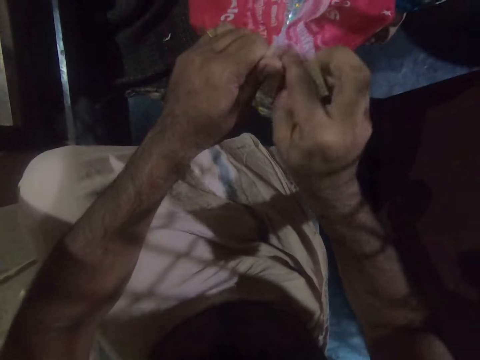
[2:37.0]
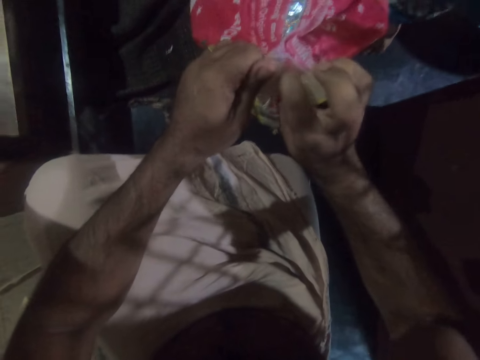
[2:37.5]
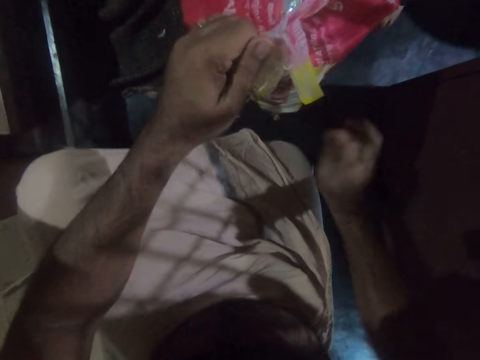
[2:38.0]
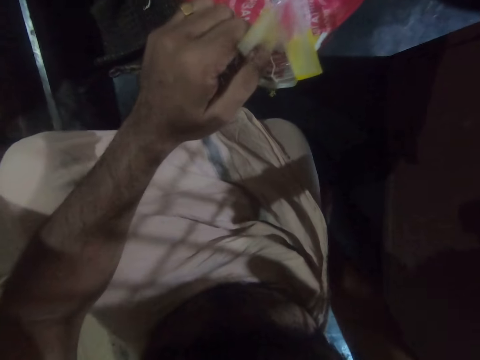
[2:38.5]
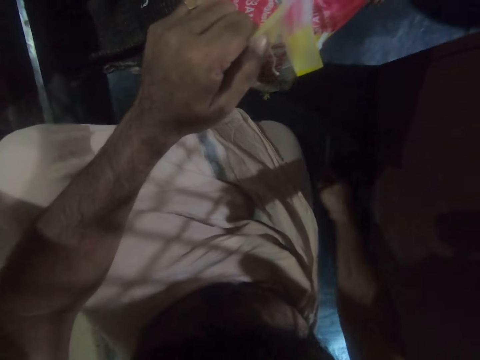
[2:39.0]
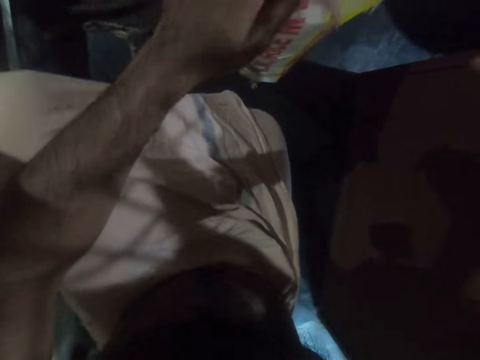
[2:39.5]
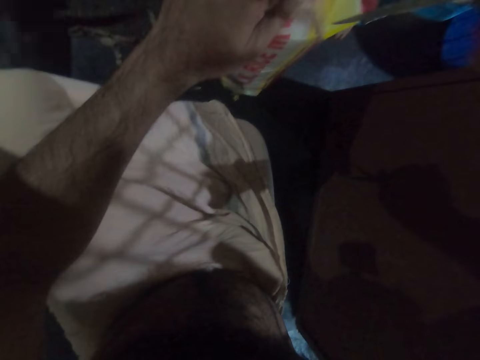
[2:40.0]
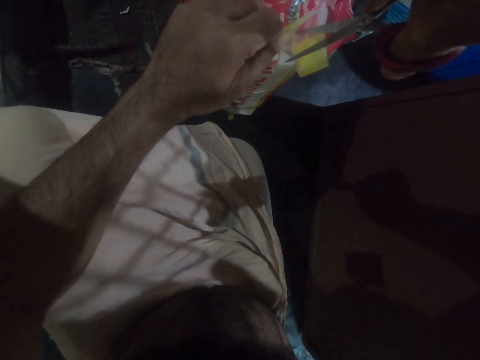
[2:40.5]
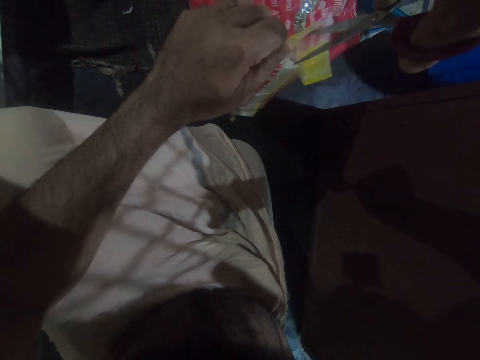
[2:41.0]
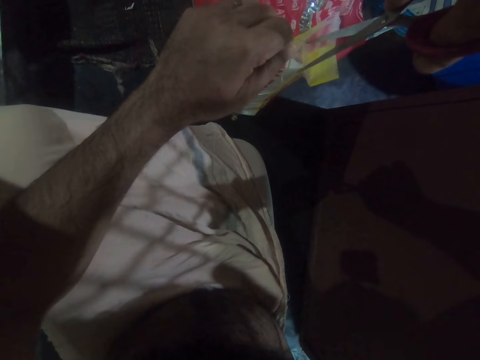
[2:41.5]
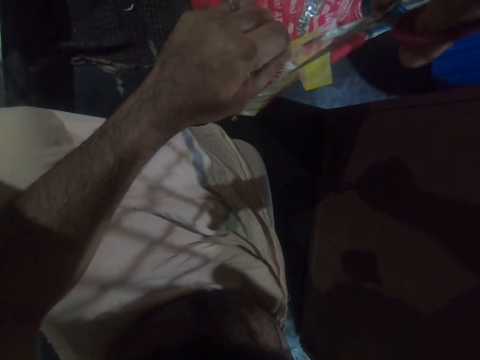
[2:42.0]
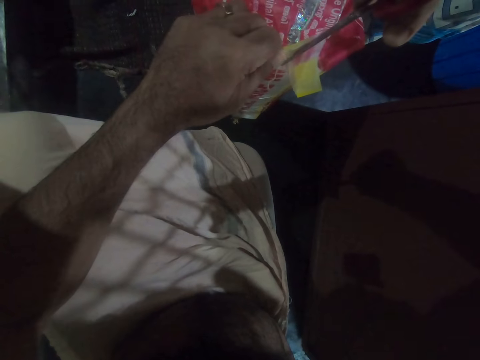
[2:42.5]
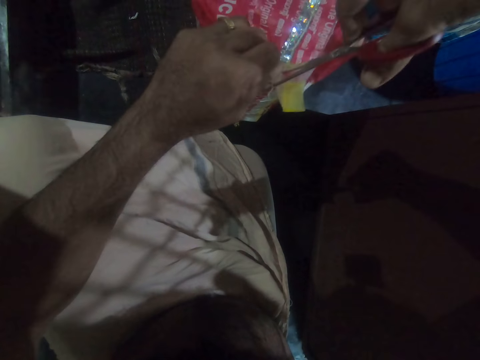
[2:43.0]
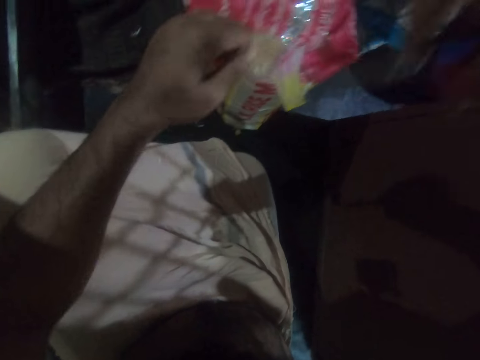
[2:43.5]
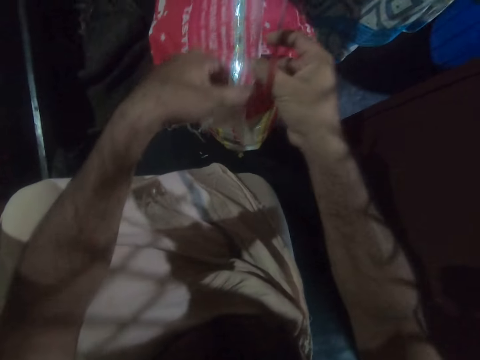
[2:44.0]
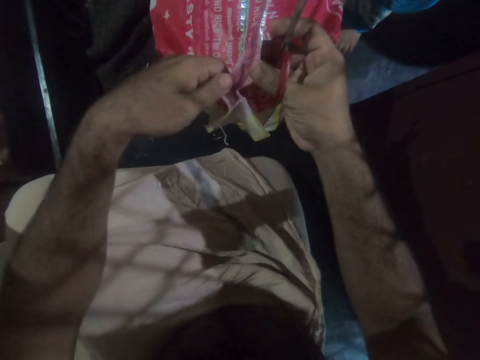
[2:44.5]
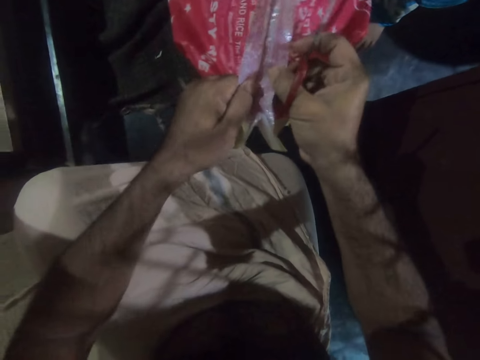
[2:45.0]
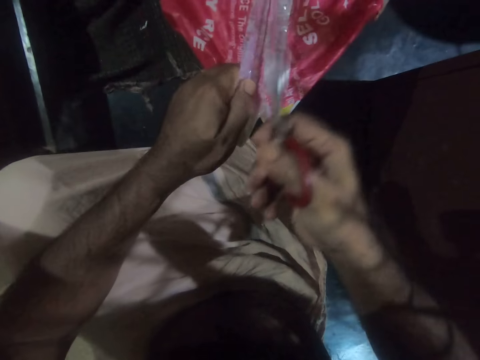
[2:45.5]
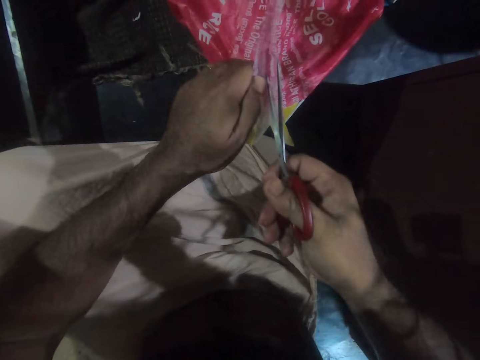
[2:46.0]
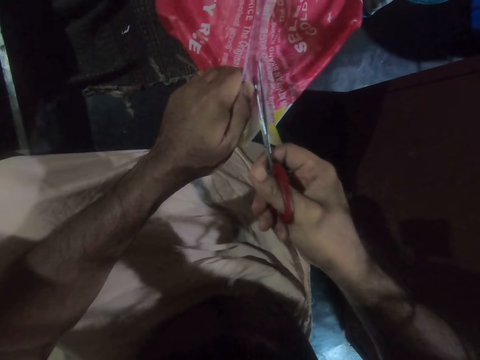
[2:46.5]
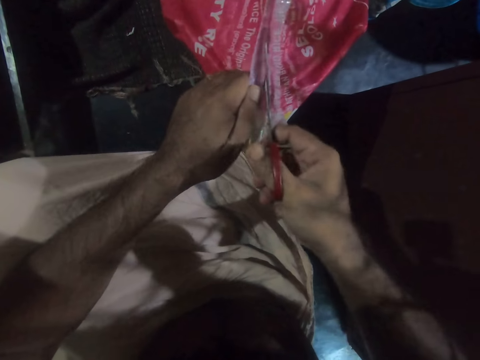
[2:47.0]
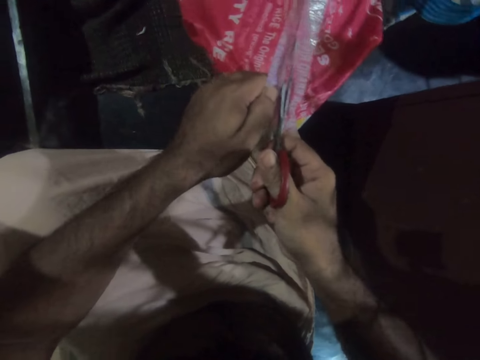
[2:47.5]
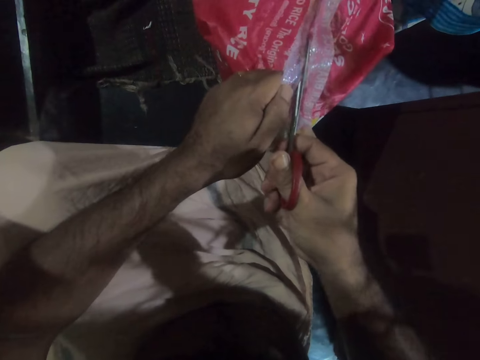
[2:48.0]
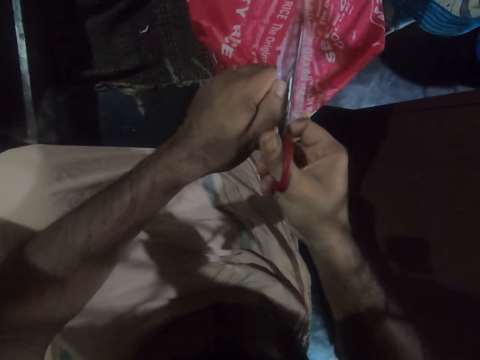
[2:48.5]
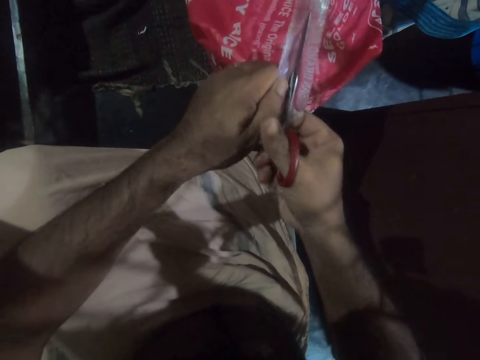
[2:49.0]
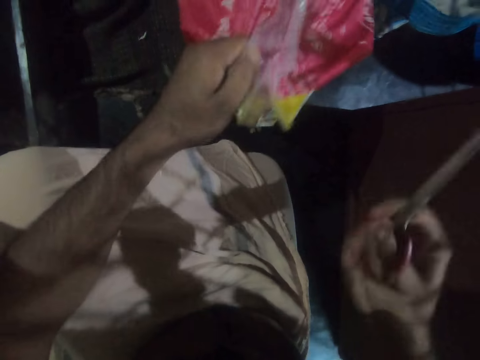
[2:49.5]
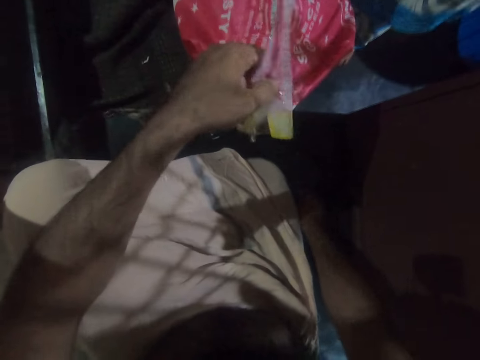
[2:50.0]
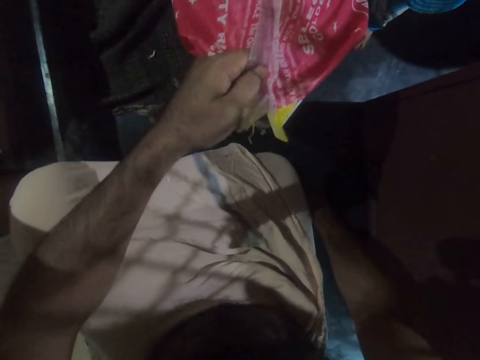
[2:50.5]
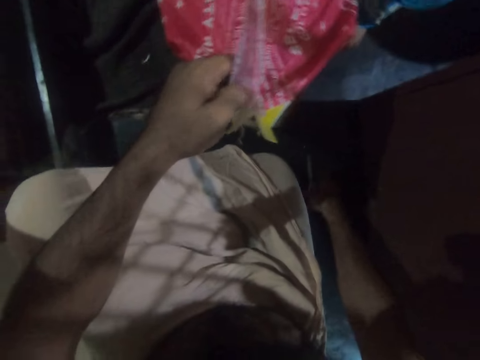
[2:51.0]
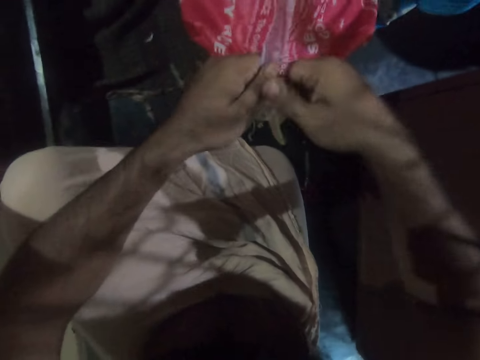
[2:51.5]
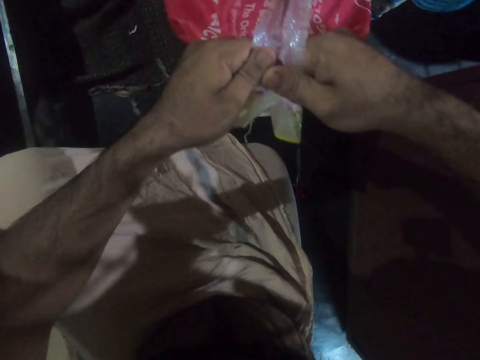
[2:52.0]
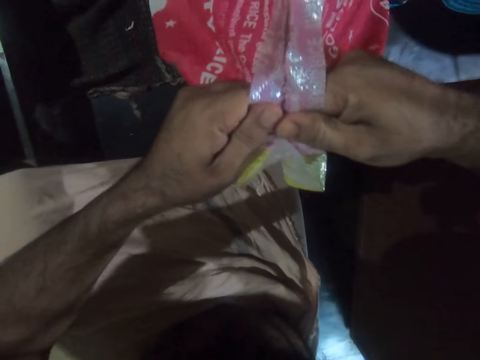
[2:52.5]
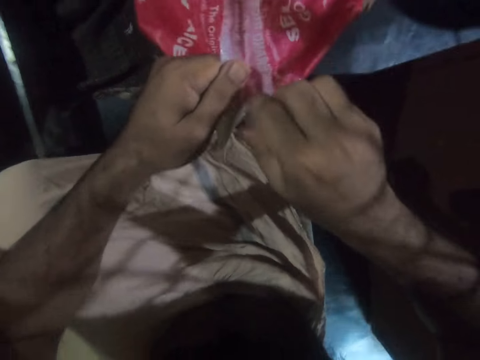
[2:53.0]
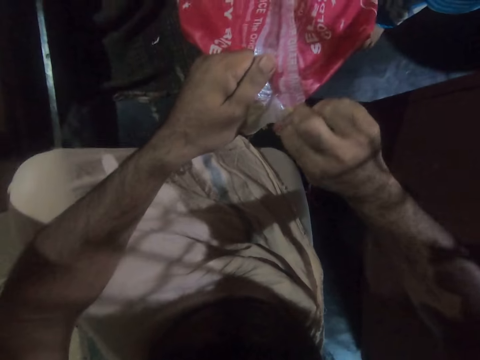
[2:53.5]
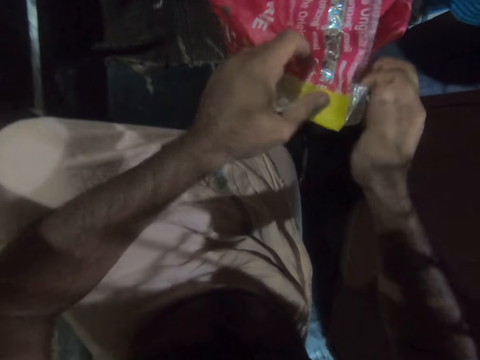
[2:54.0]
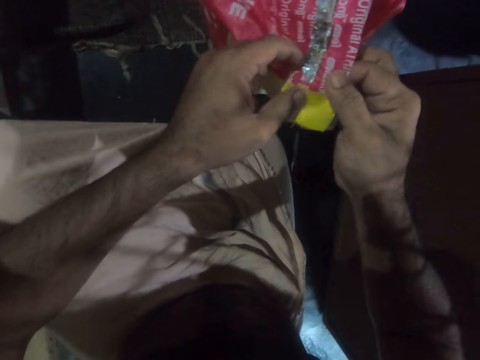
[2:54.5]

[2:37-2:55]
The camera wearer picks up the scissors from the floor. He cuts the thread with the scissors. He puts the scissors on the floor. He opens the sack with his hands.

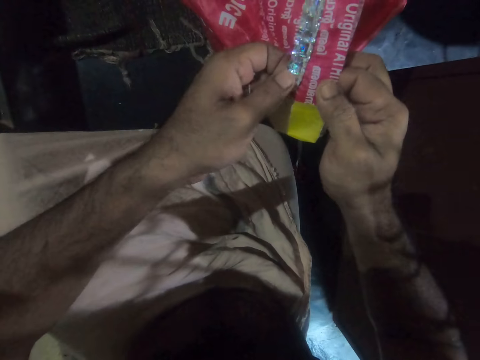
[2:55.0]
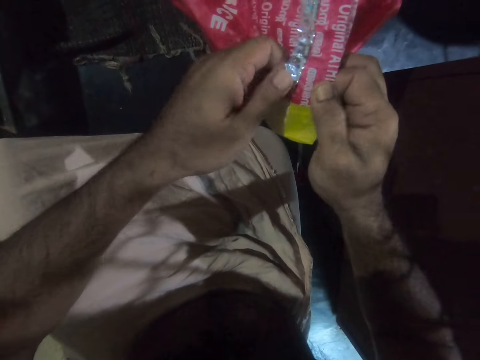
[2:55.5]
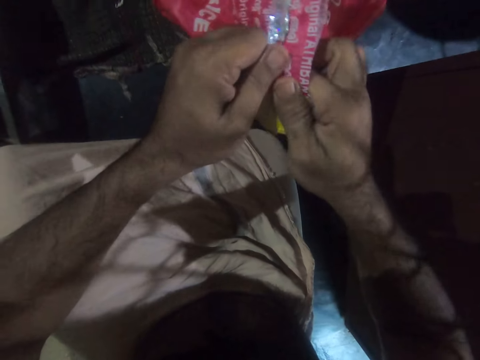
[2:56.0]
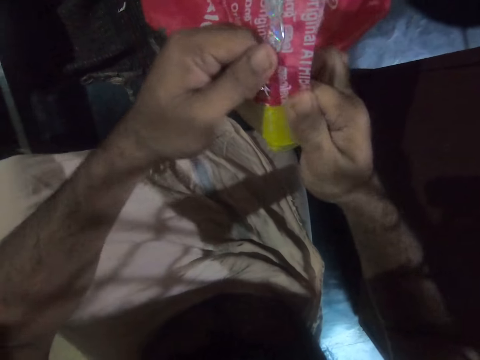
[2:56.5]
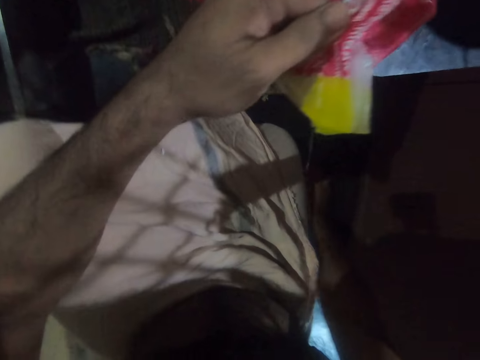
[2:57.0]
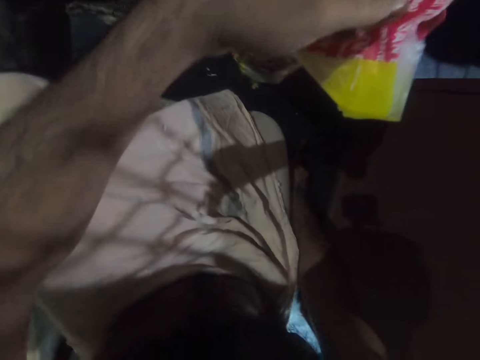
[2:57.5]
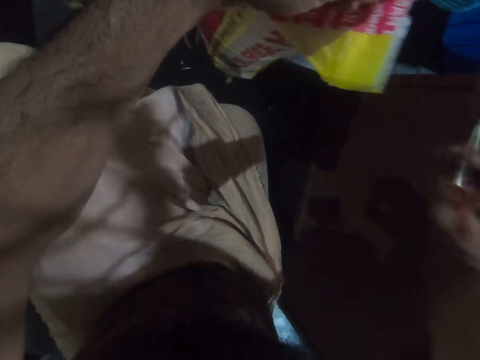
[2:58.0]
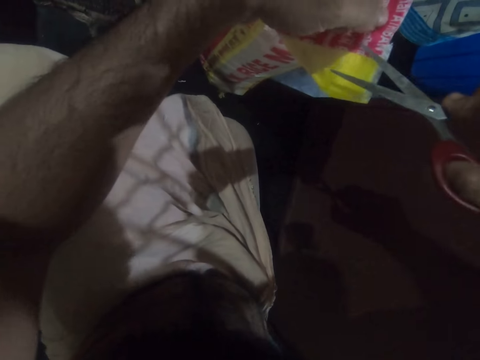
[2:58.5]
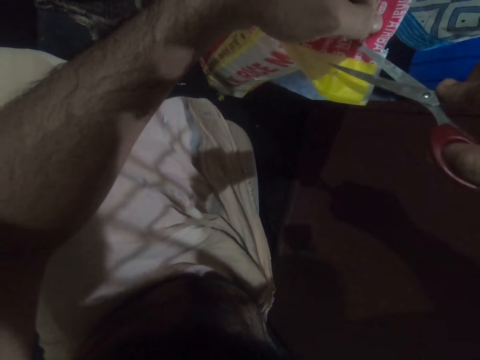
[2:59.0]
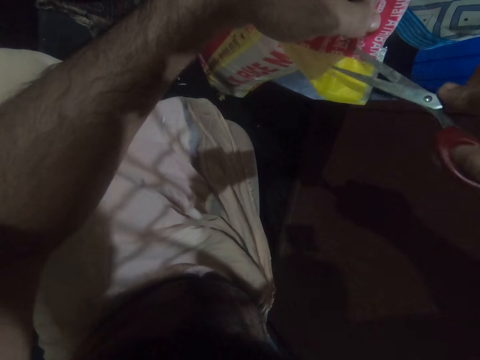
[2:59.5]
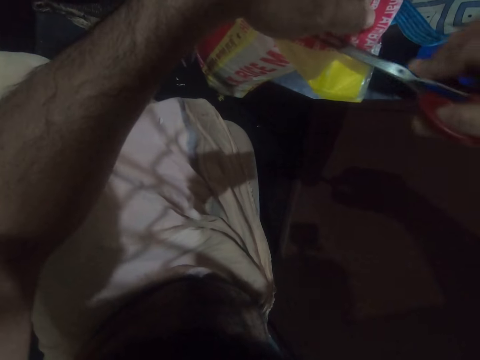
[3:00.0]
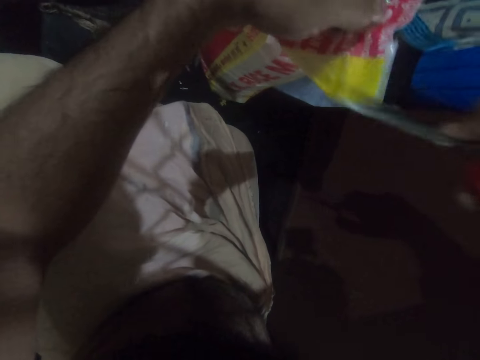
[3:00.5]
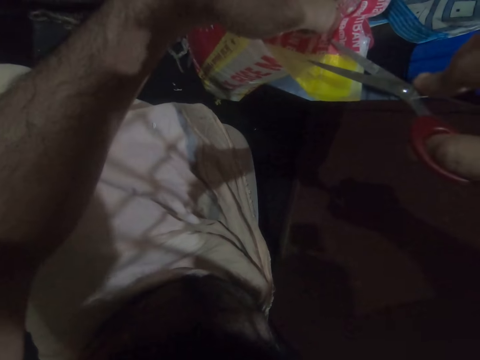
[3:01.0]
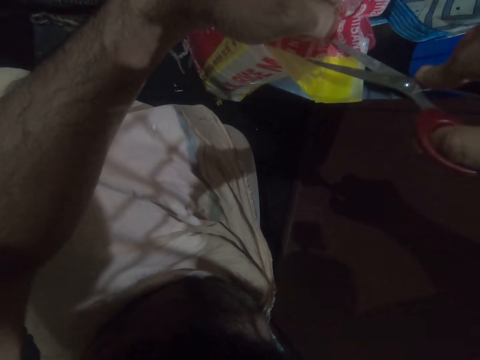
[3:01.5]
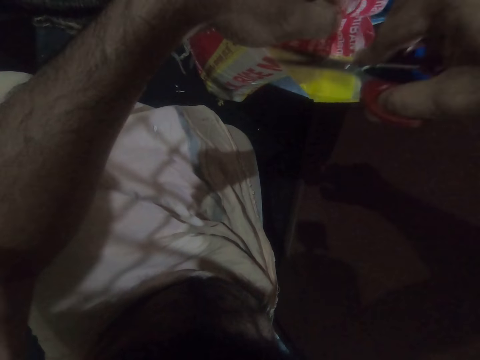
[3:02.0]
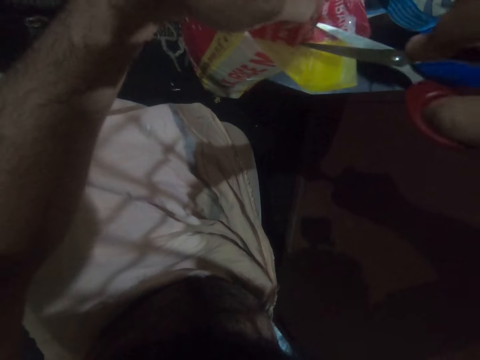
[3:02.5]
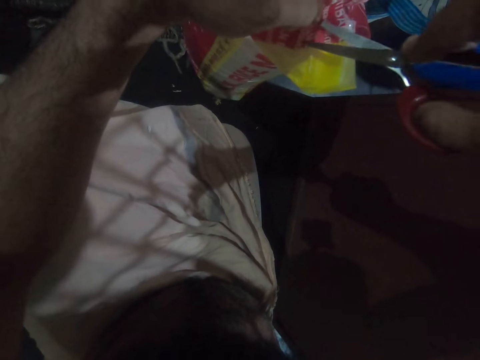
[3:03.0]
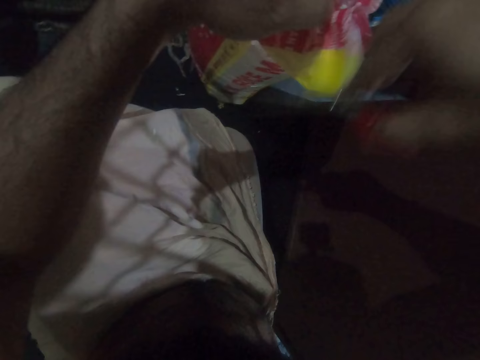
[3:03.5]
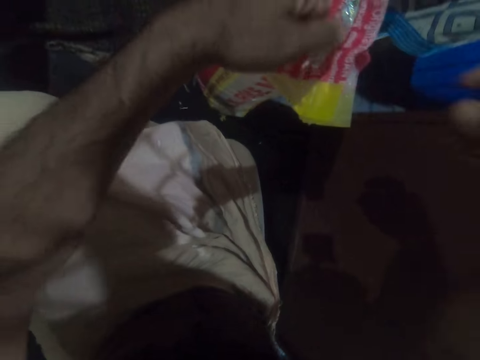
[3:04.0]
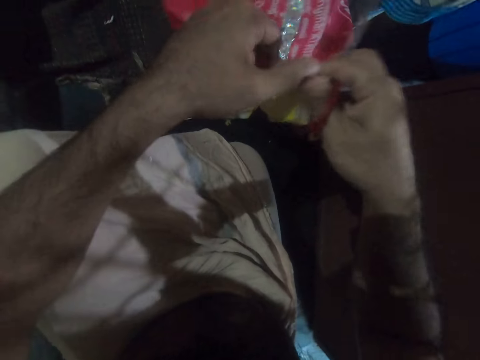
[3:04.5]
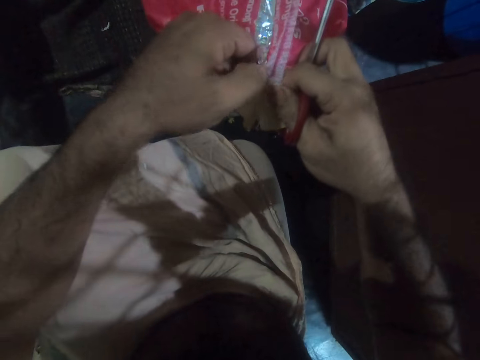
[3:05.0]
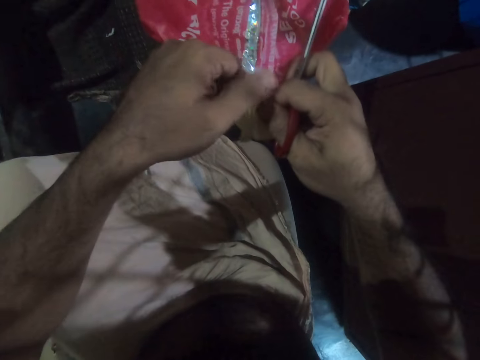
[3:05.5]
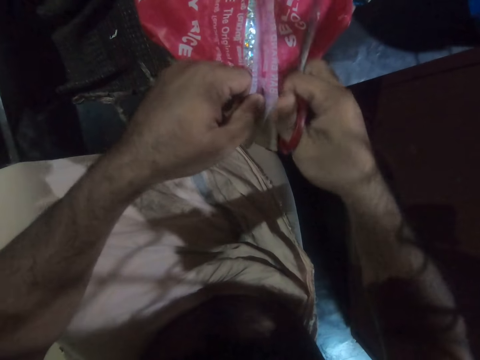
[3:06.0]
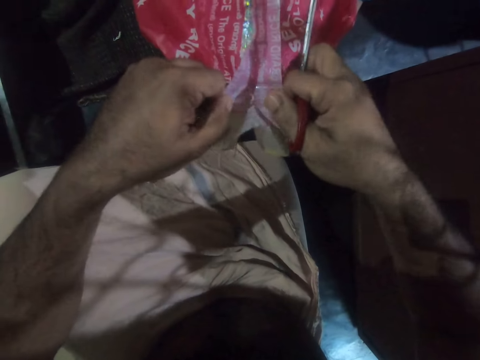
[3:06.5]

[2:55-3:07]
The camera wearer picks up the scissors from the floor. He cuts the thread with the scissors. He chops the sack with the scissors. He opens the sack with his hands.
